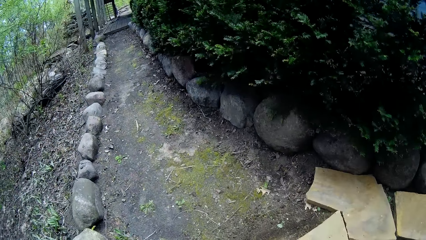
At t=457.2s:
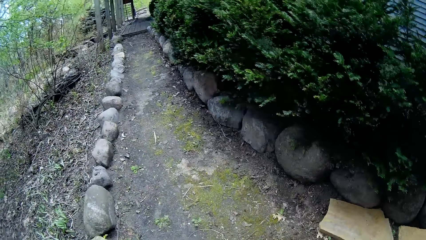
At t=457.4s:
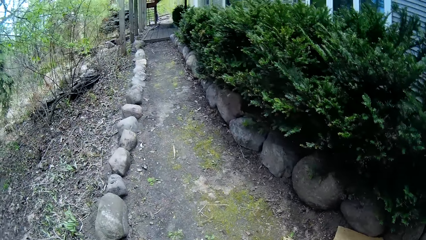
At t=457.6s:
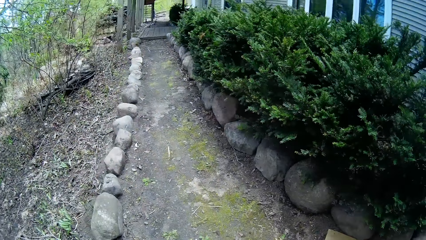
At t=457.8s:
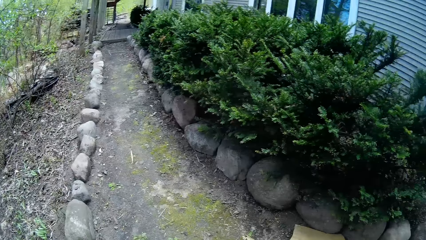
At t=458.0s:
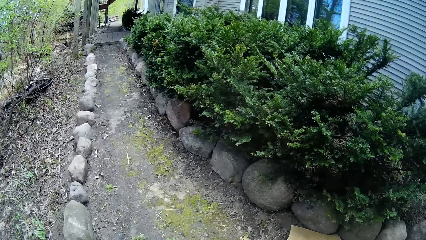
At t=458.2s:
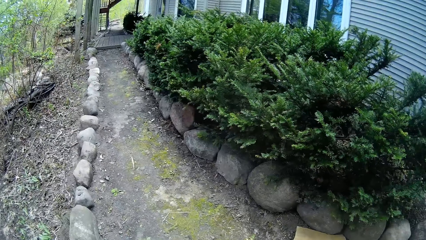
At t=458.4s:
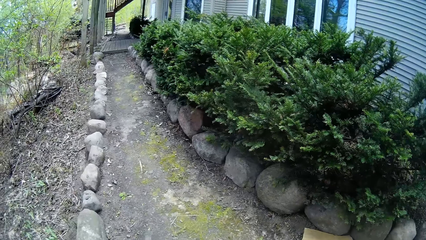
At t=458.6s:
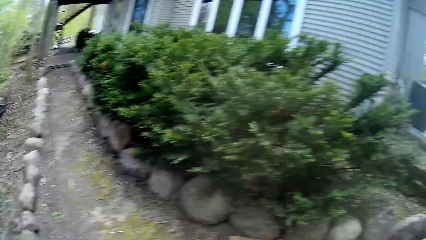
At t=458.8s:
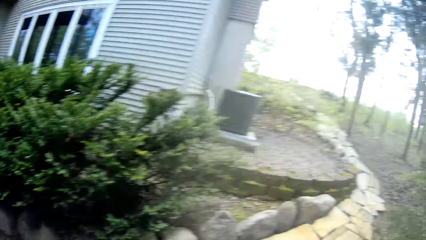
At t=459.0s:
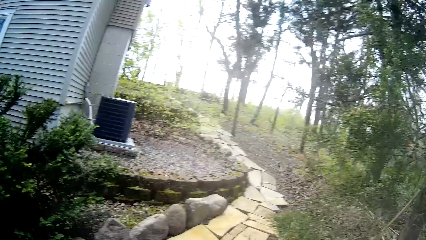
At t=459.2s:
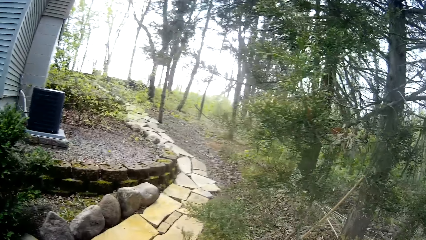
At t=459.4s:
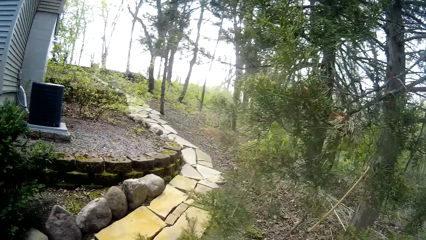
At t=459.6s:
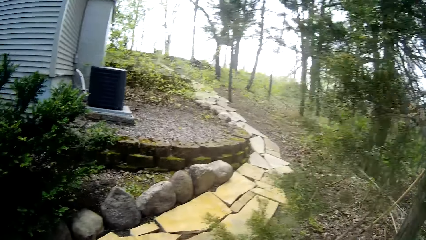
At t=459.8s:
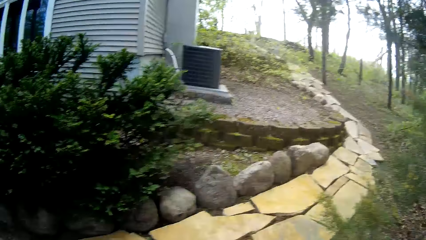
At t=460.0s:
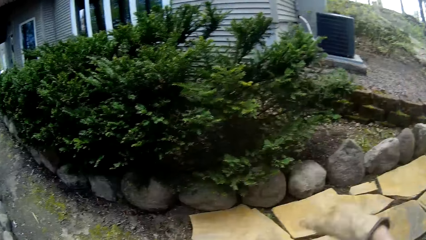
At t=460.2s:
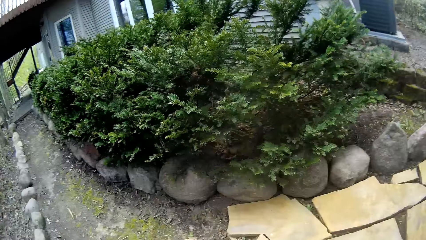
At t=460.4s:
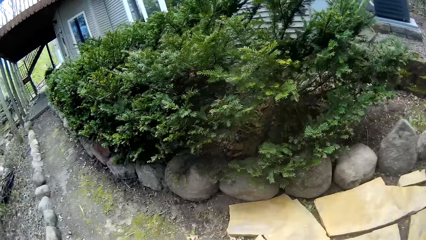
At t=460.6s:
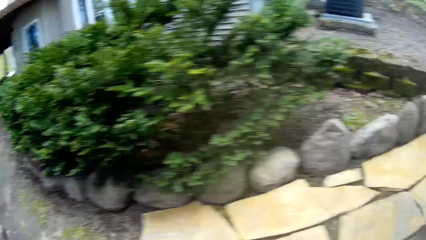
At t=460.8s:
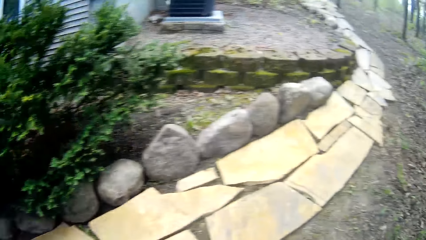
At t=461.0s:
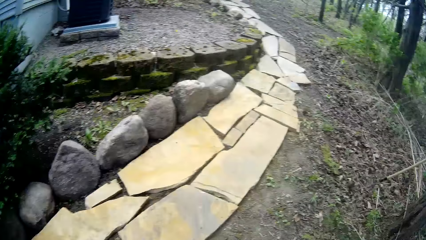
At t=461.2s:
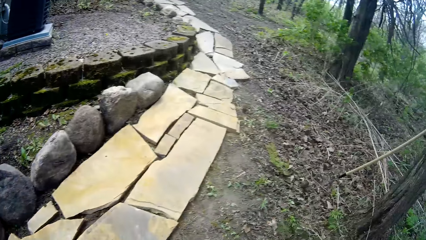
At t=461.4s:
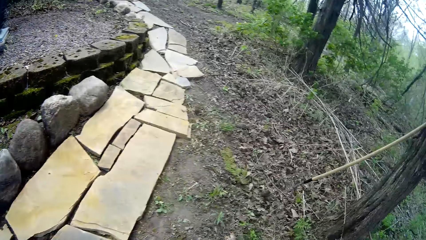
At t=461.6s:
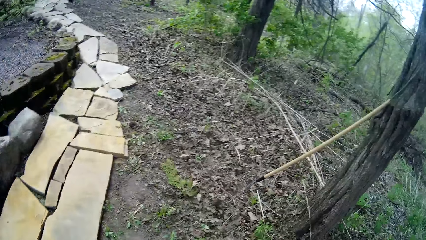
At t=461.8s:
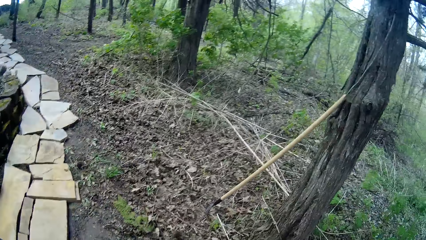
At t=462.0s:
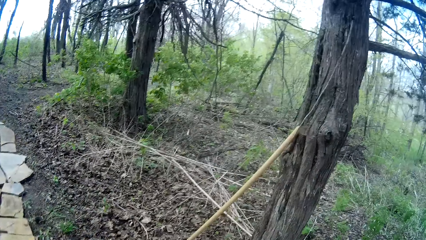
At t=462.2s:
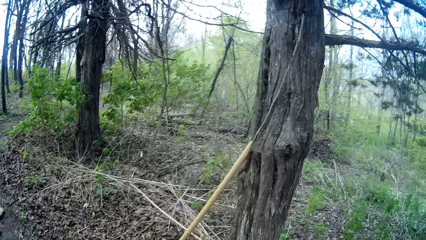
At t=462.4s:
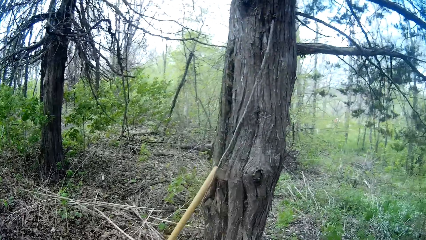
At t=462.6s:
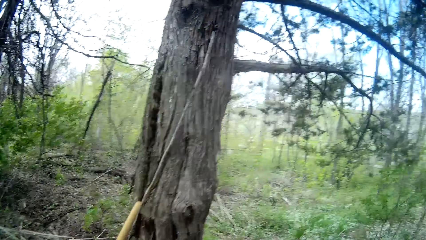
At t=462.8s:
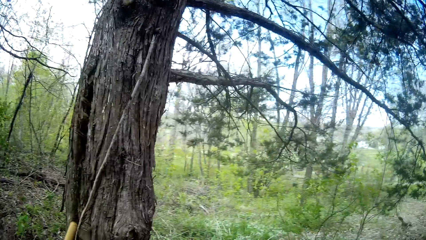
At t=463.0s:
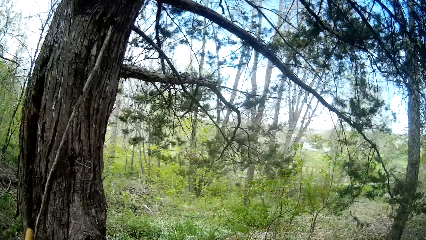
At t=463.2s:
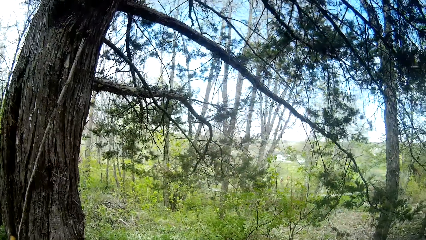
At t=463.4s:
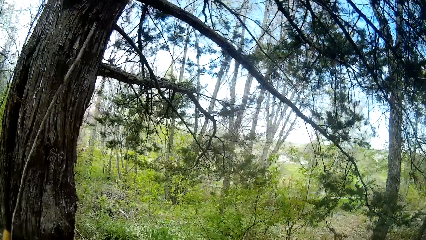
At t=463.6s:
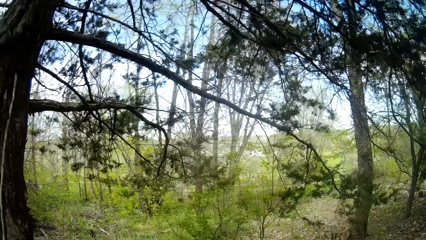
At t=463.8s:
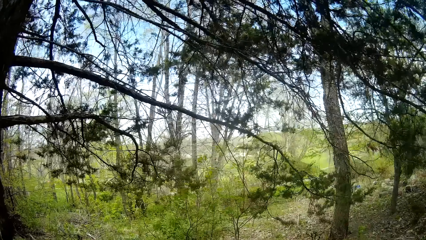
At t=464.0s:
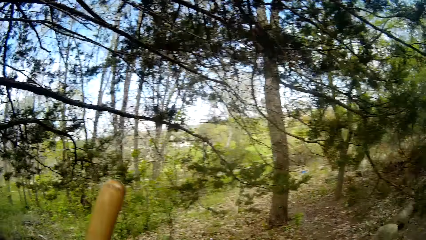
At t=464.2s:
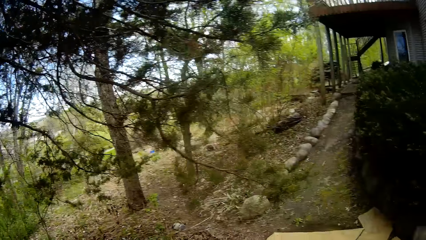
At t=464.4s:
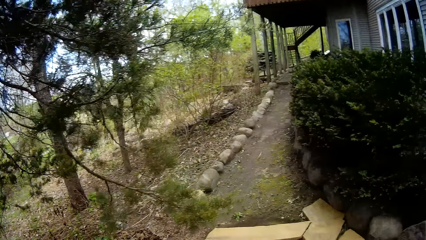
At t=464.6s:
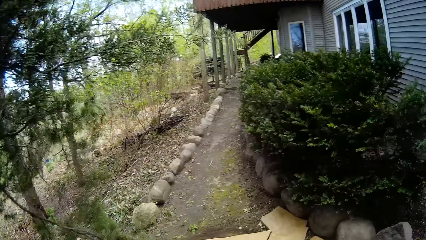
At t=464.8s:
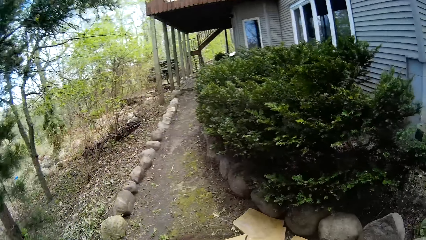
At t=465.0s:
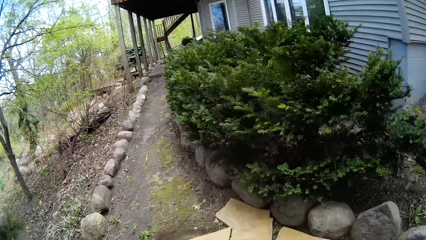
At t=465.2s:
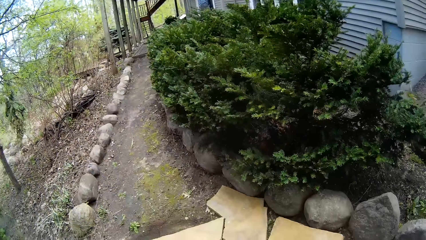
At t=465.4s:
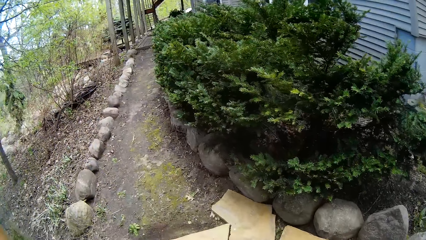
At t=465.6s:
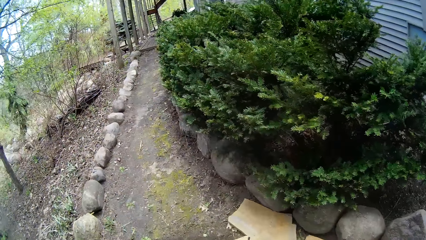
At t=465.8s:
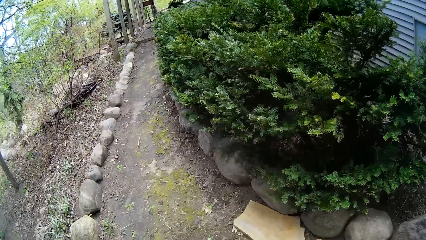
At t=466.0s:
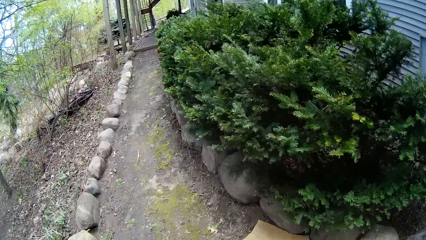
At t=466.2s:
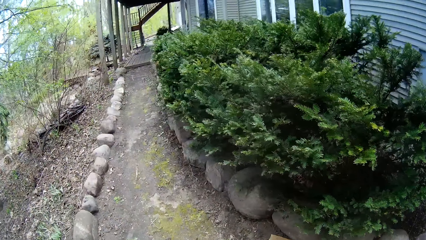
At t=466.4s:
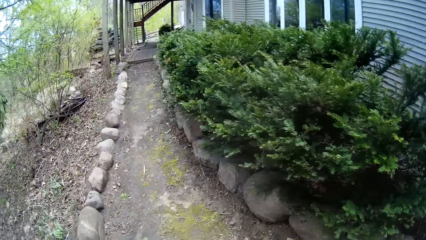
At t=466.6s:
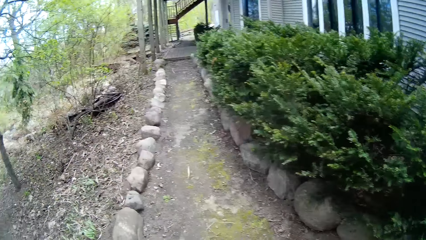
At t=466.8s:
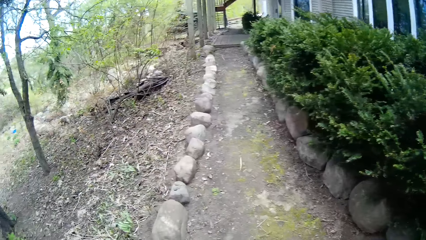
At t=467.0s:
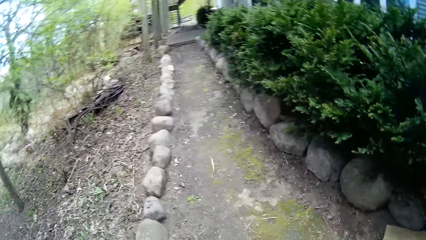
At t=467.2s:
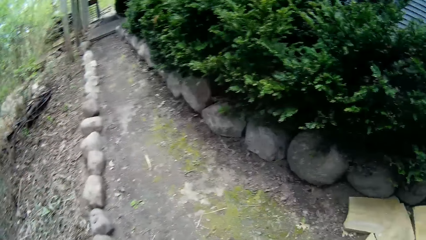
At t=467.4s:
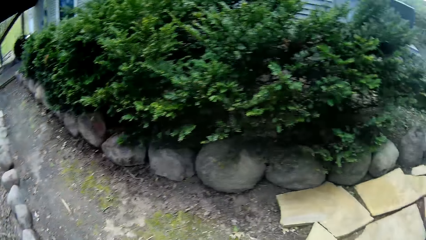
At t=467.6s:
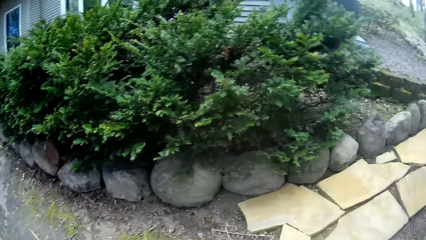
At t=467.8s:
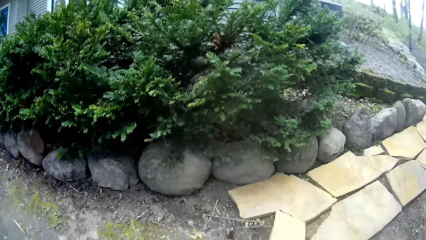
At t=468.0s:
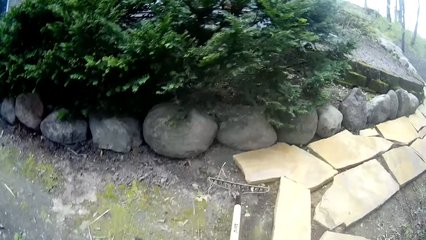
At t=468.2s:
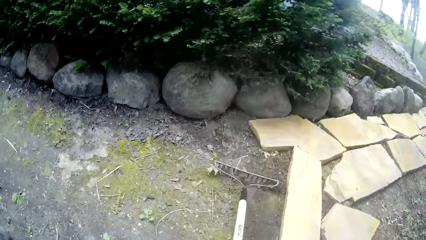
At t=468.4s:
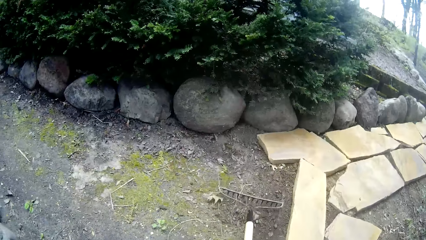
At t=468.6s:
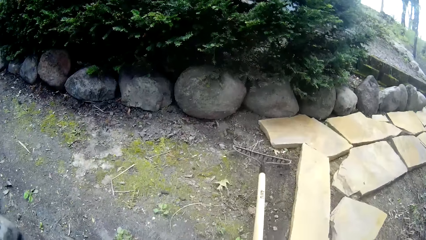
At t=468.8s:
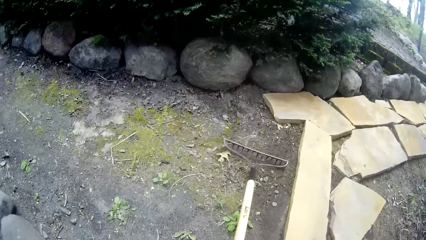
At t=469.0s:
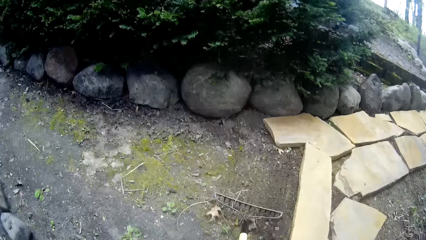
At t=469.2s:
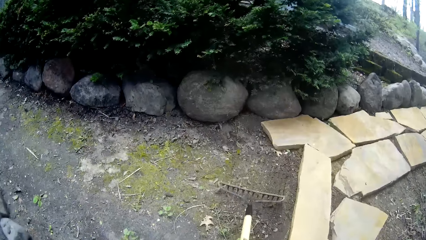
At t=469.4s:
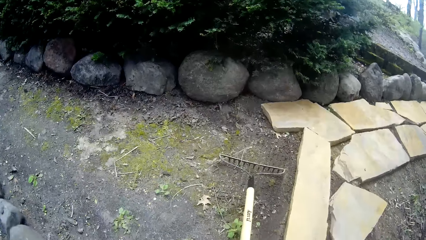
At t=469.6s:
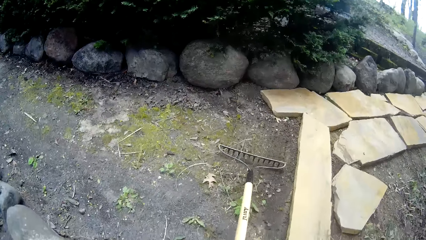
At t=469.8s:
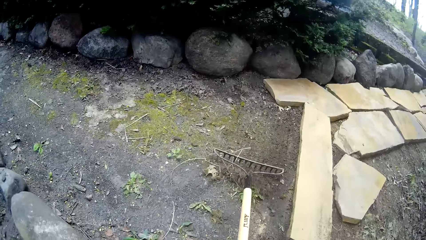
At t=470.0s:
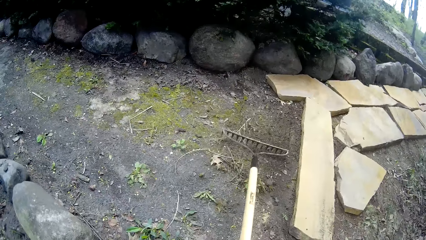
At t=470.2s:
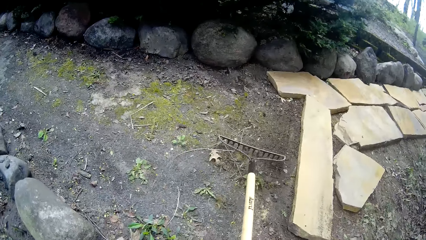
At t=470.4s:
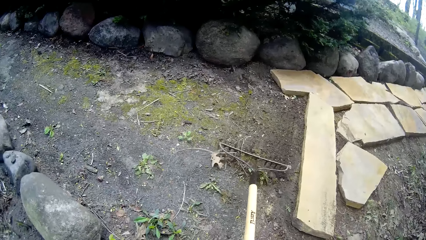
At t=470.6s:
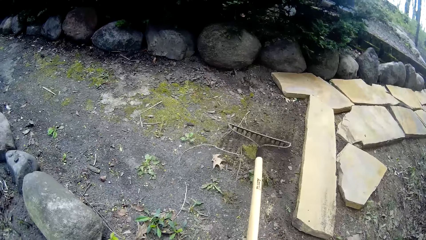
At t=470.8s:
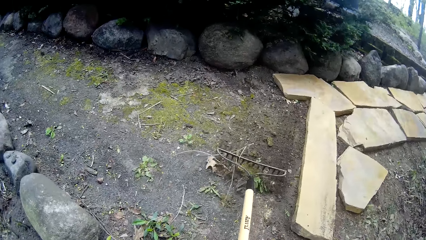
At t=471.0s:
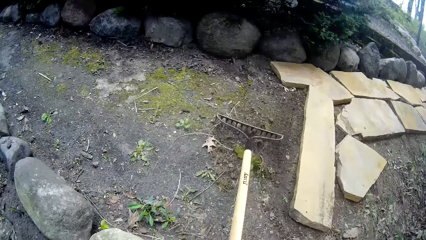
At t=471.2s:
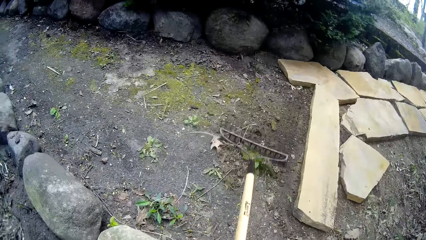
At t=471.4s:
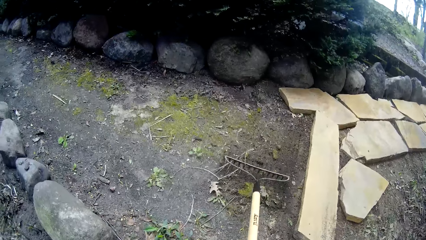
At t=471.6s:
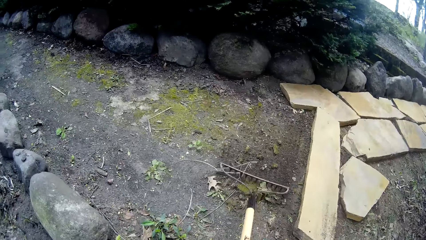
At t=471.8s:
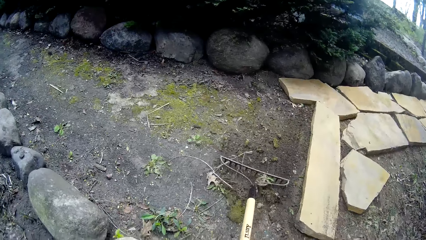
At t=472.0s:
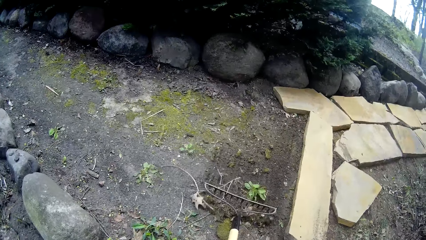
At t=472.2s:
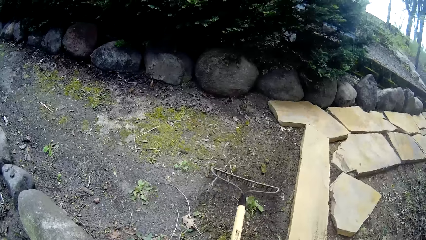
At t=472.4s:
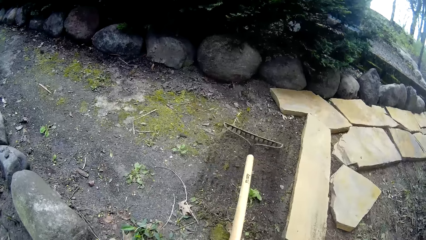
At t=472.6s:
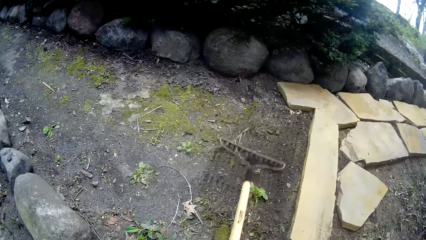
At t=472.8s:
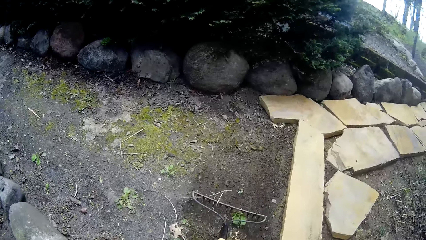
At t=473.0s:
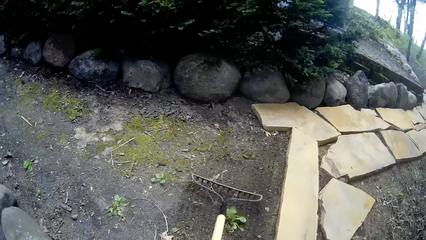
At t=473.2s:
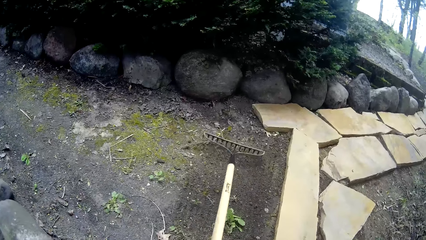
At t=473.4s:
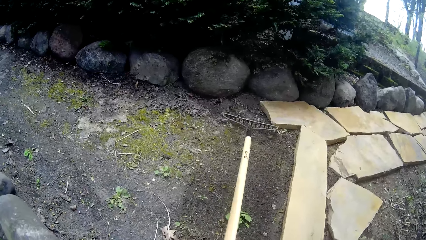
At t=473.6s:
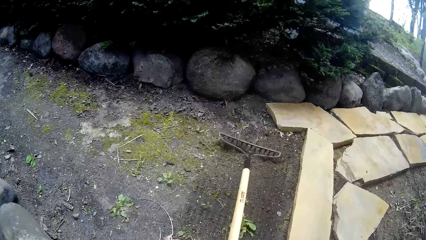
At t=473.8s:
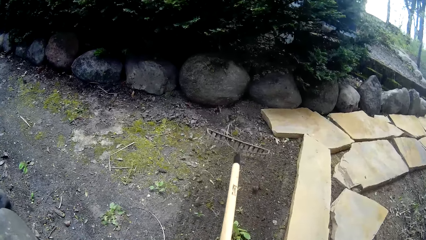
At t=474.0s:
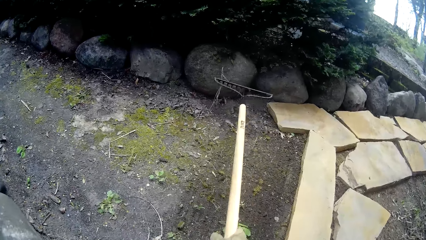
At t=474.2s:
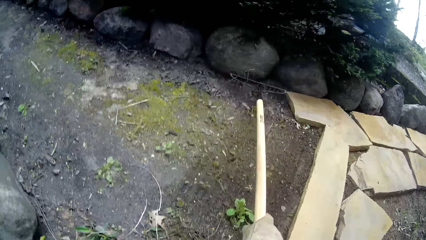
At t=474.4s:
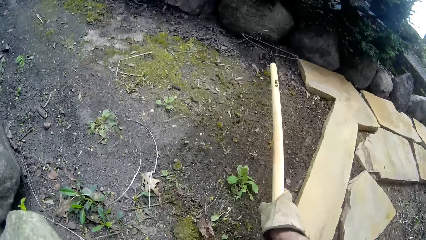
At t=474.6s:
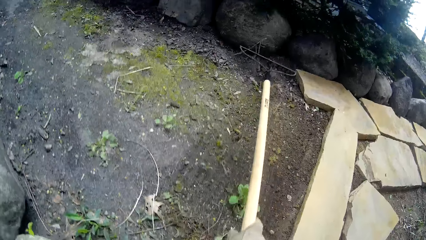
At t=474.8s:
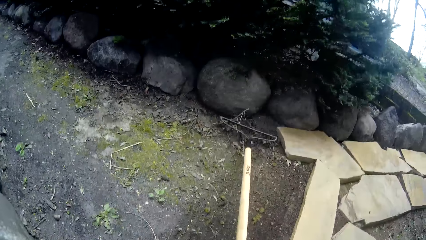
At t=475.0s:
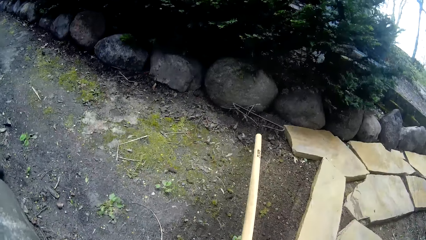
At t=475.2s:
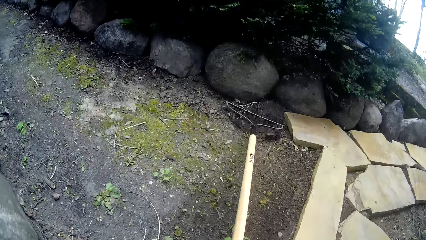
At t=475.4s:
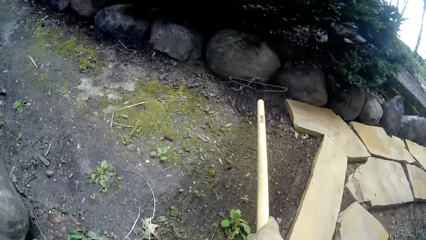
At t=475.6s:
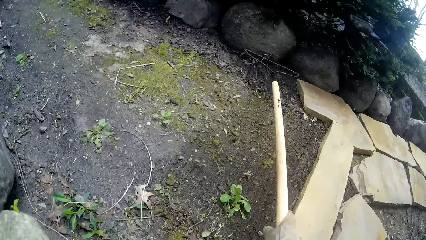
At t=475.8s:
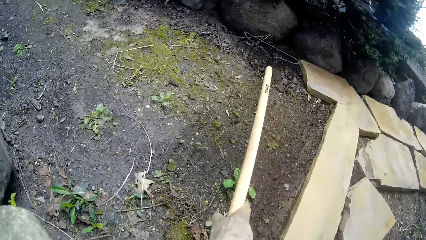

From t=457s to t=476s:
The camera wearer walks around the area. They rake the ground with a rake with both hands.
